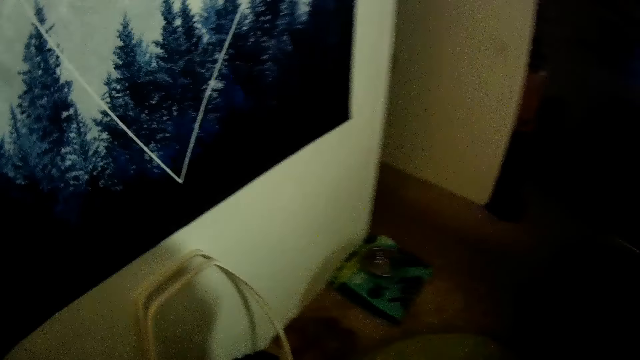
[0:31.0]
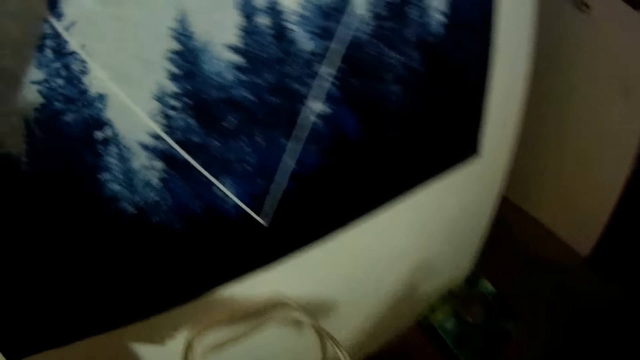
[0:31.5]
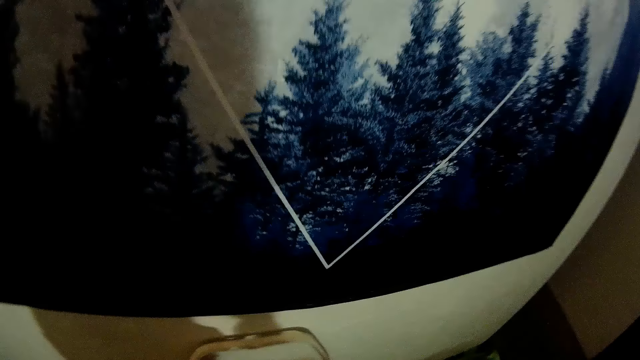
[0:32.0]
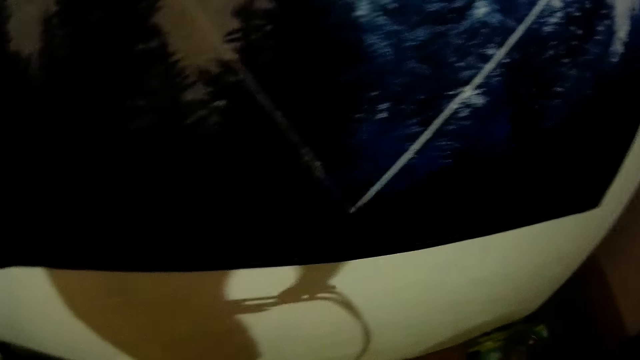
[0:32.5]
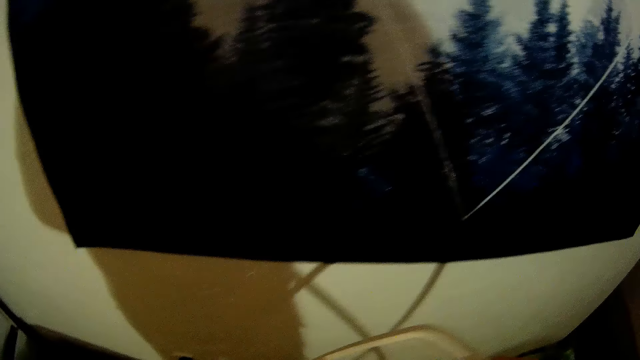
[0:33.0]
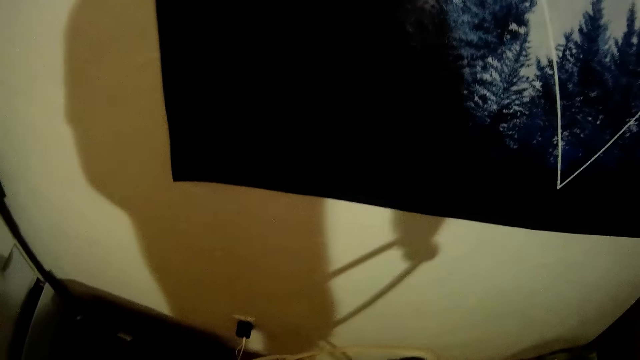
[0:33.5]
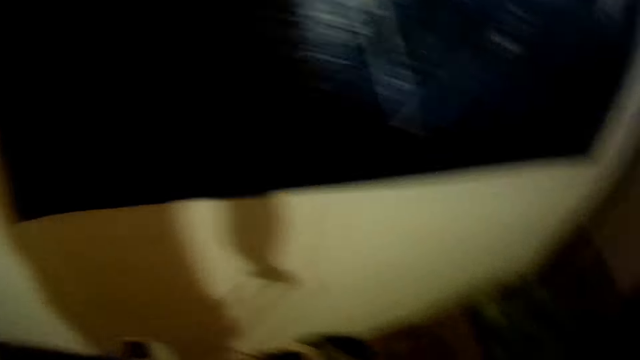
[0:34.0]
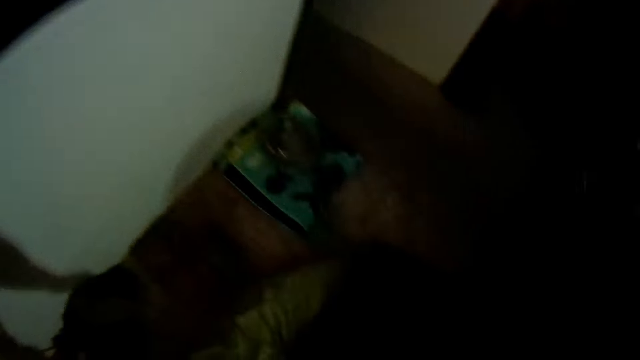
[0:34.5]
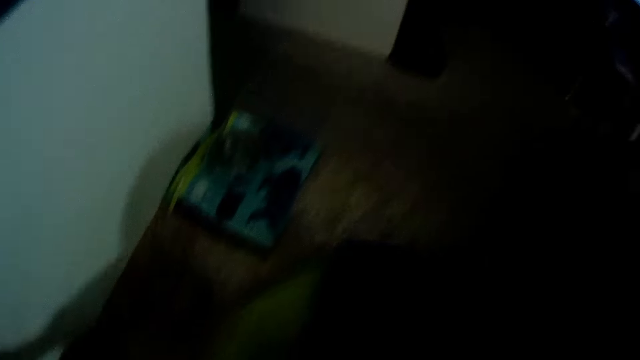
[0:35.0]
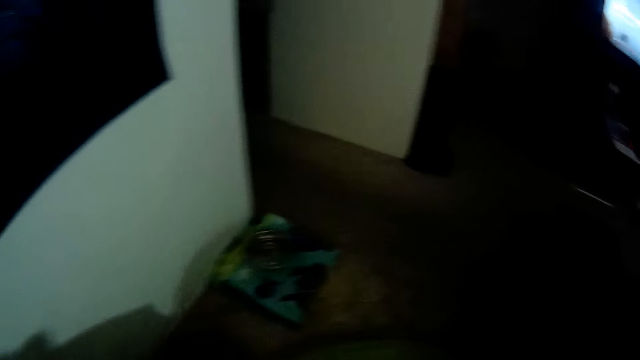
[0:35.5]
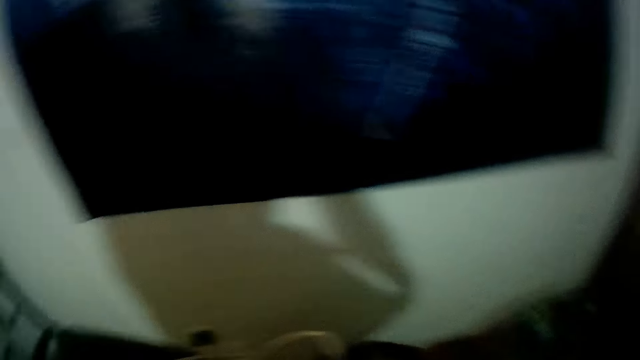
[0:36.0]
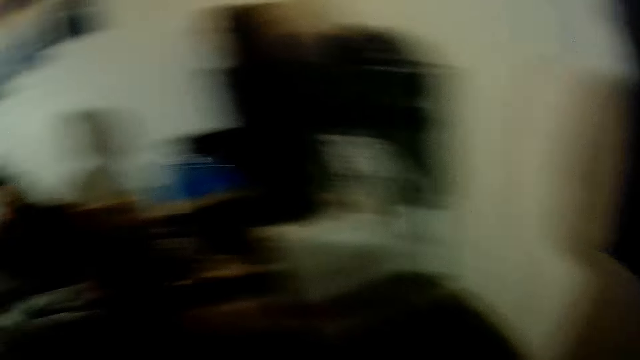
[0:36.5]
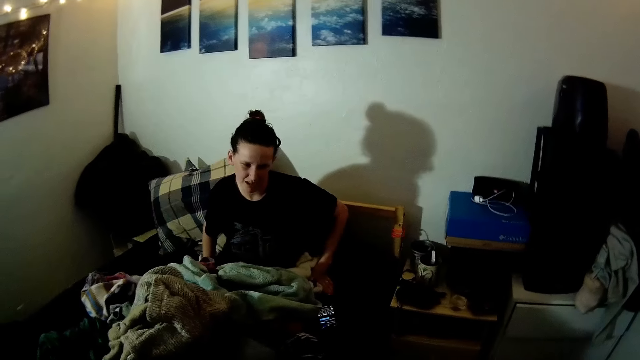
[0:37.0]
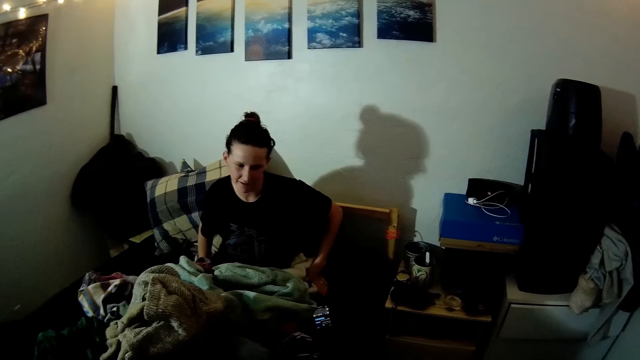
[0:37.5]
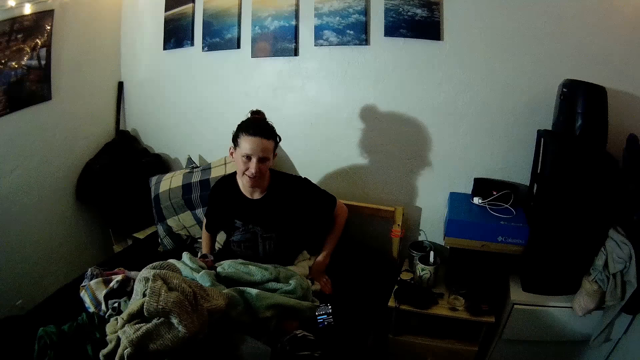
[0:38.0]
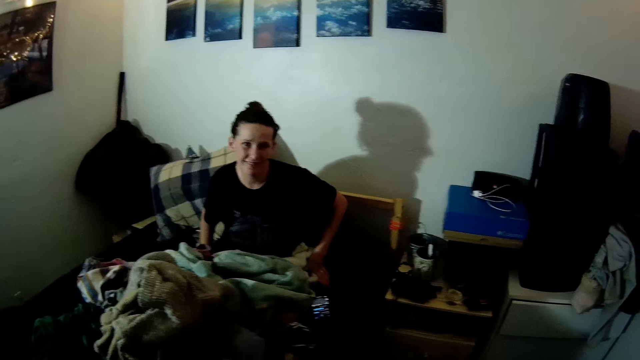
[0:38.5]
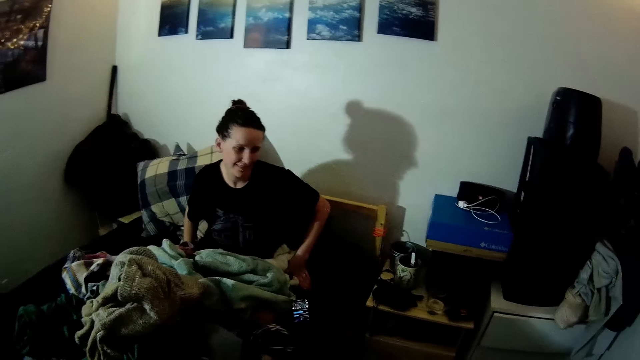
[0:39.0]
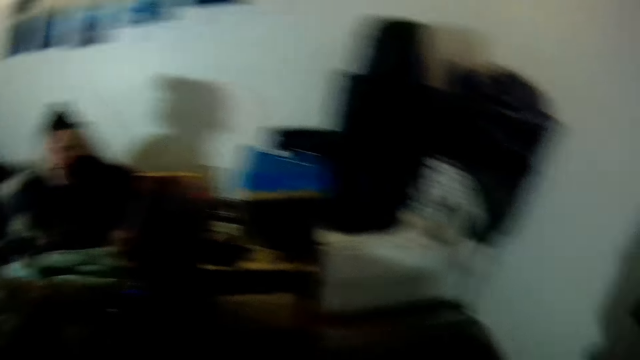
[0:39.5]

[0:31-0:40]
The camera wearer walks around the room. They pick up something. They move the chair. A lady sits on the bed.

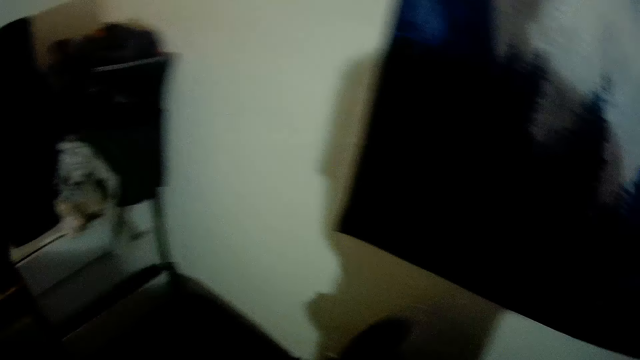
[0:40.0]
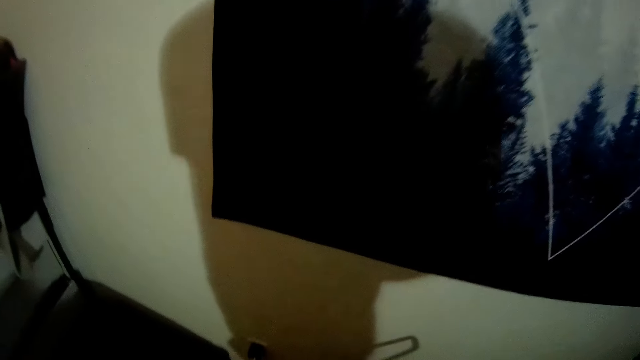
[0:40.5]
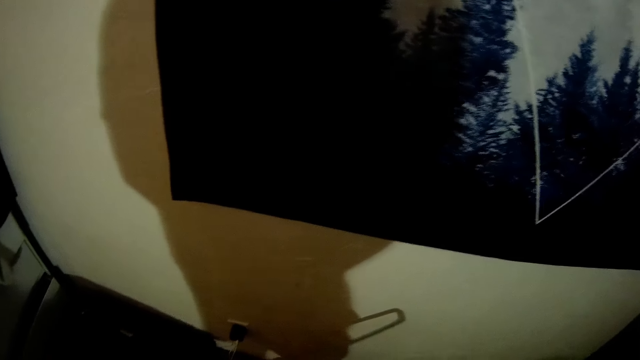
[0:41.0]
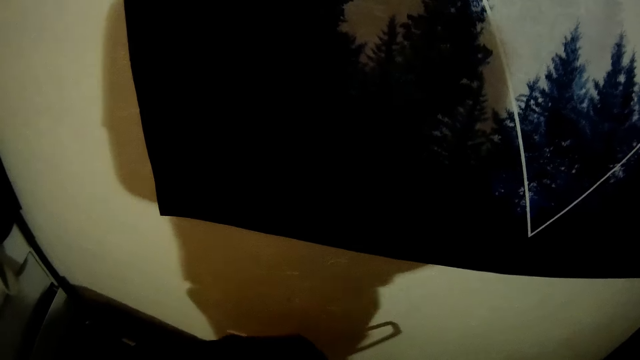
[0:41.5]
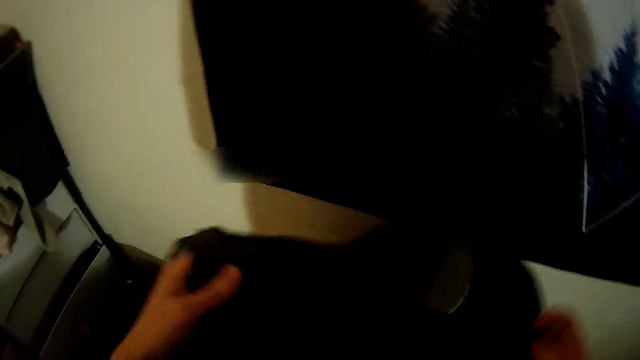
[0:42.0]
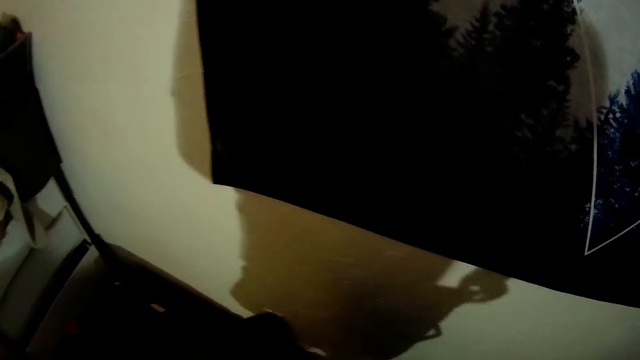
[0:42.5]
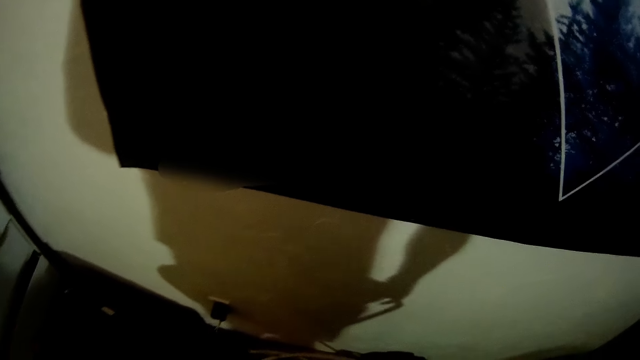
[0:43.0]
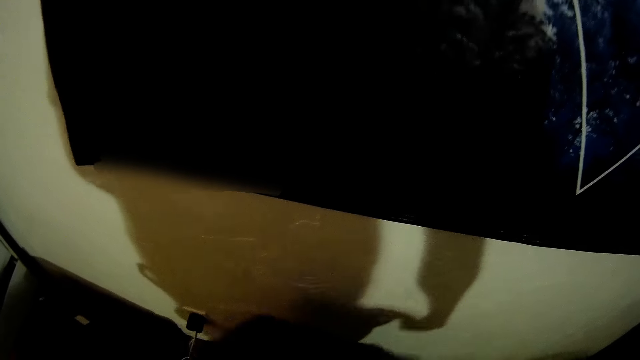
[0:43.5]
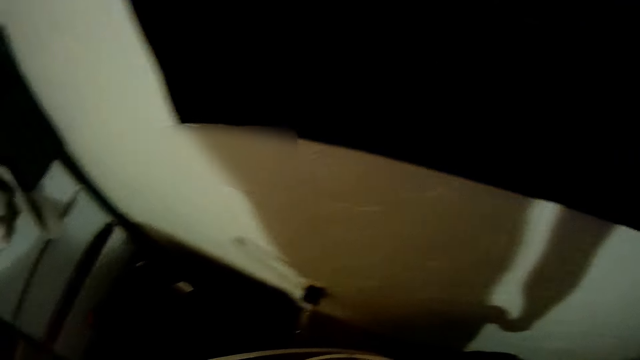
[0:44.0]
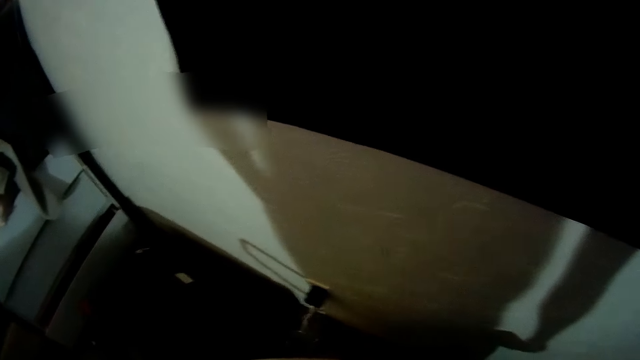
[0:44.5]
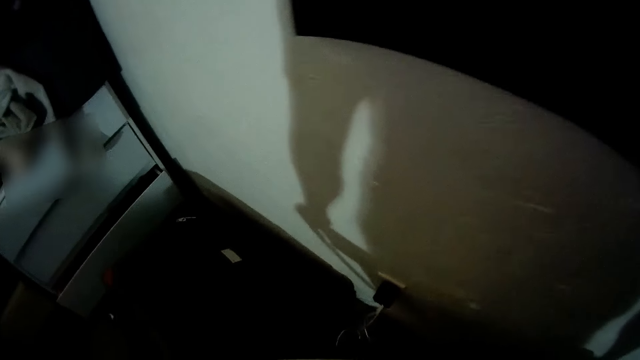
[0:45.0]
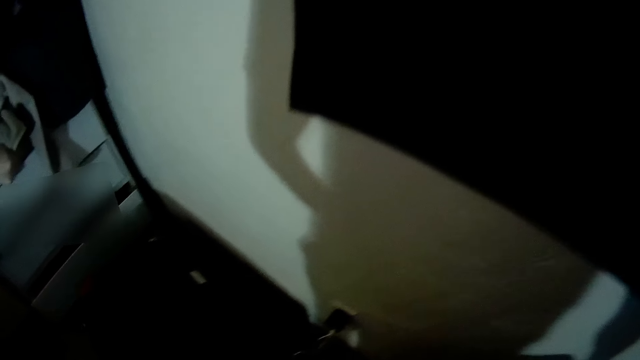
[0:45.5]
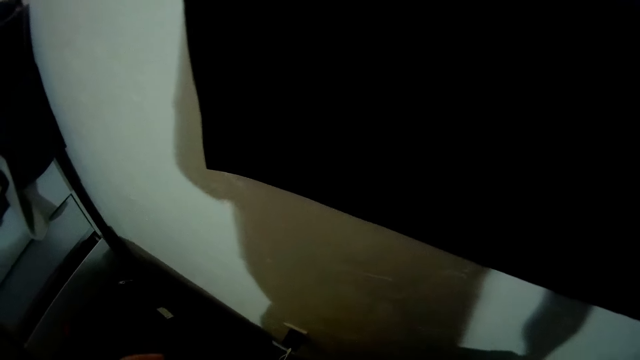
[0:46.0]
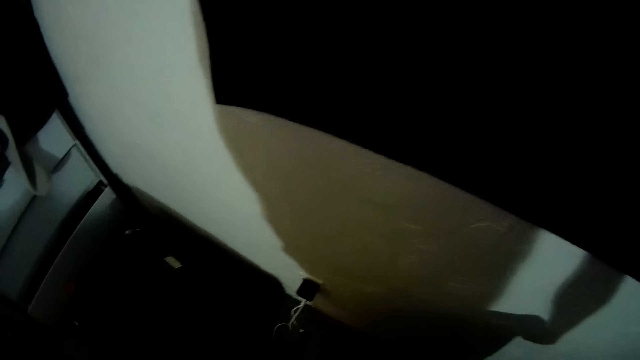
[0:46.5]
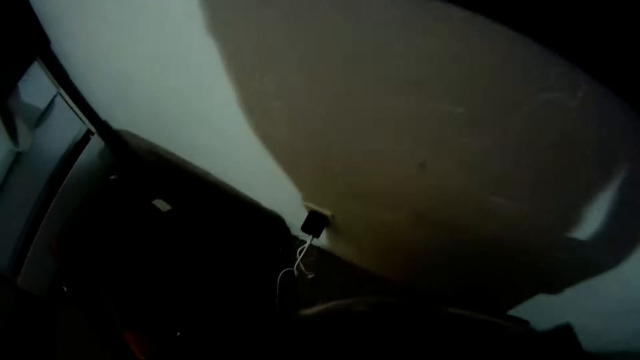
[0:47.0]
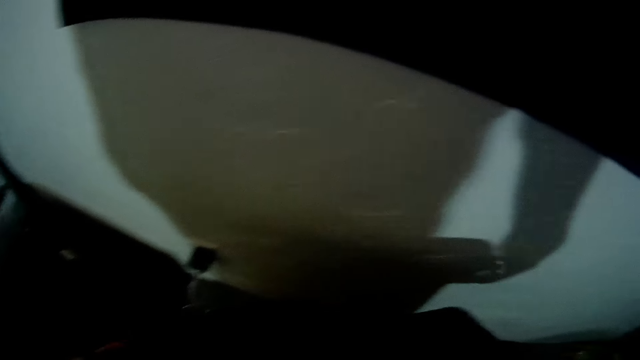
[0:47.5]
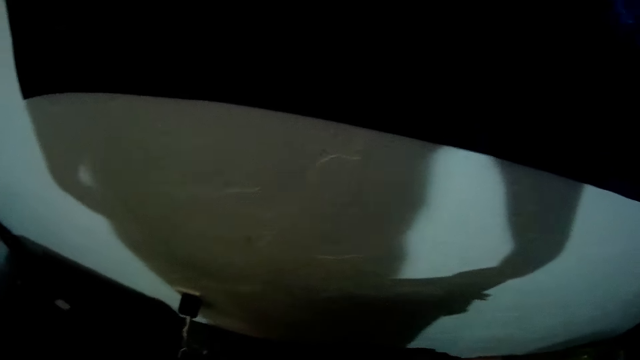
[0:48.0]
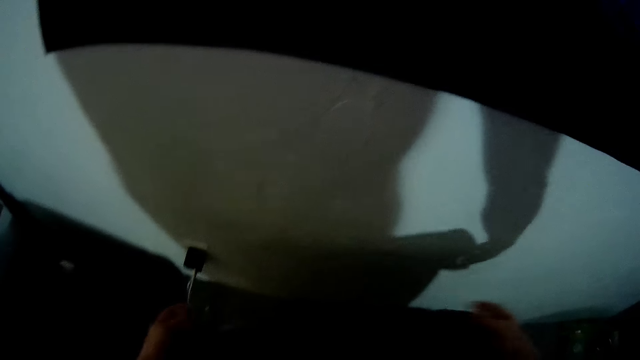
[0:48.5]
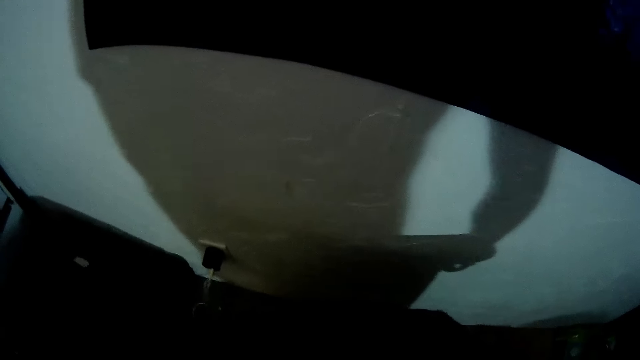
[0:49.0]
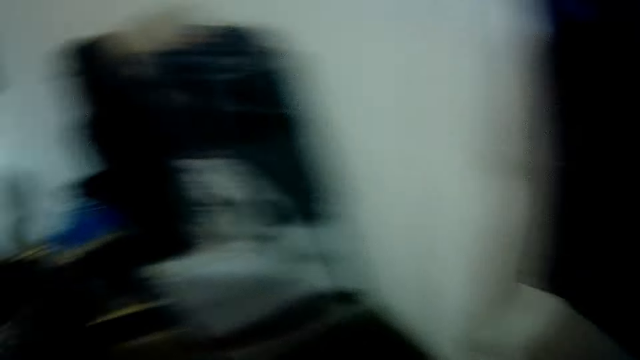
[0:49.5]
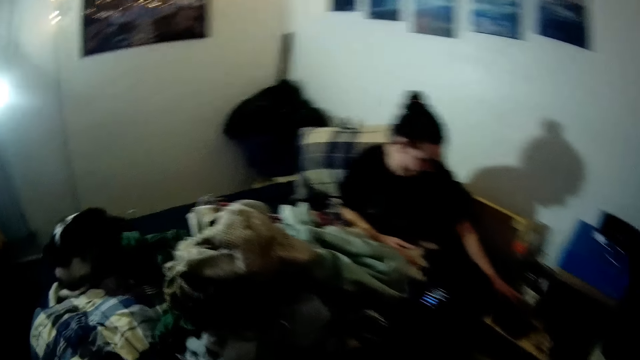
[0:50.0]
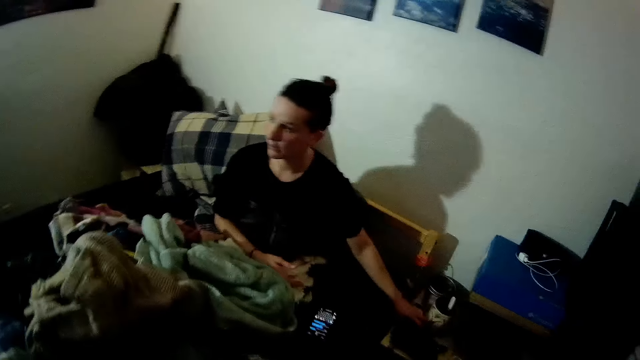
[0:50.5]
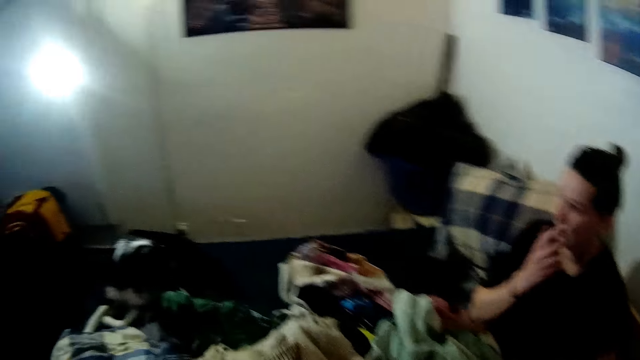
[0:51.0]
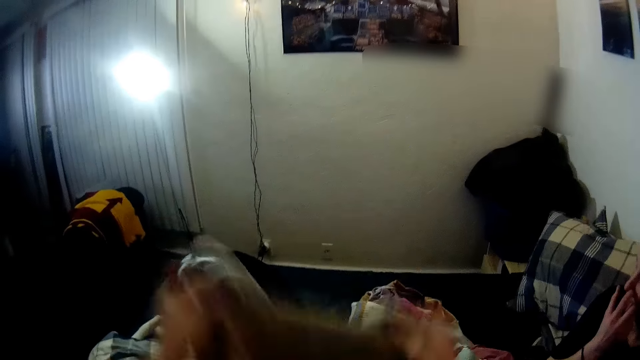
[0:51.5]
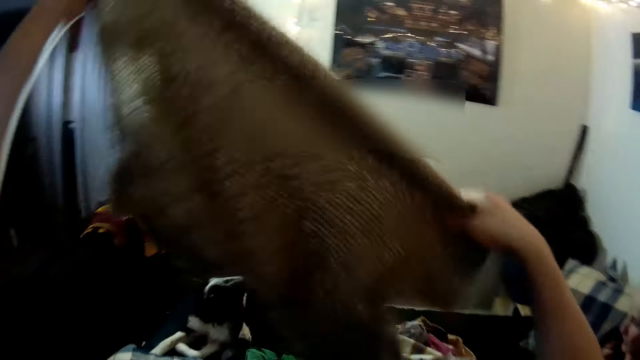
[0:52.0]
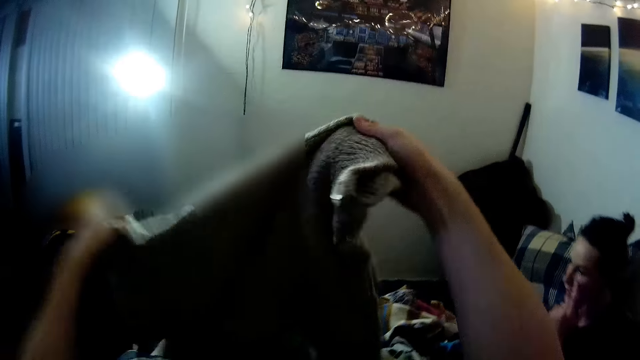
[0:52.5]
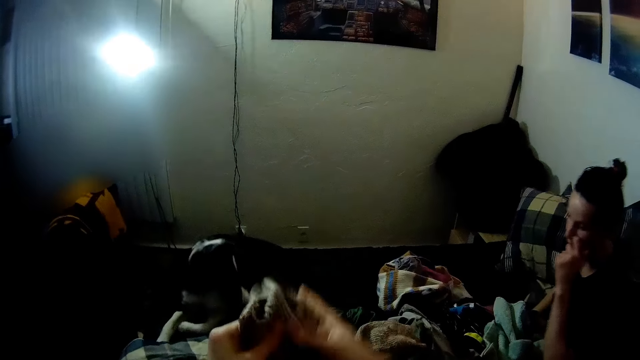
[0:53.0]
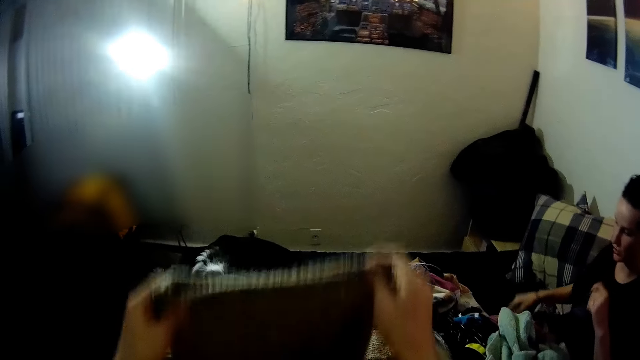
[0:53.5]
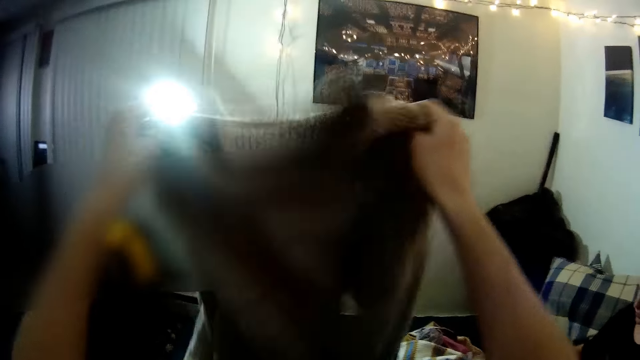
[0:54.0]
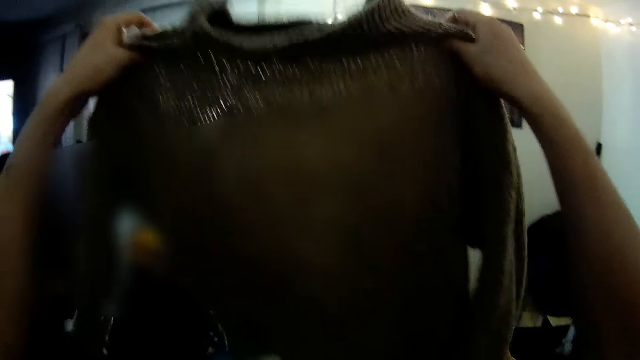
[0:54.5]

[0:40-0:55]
The camera wearer holds a cloth. They put the cloth on the chair. They iron the cloth. A lady sits on the bed and touches her face. The camera wearer holds the cloth. They fold the cloth.
